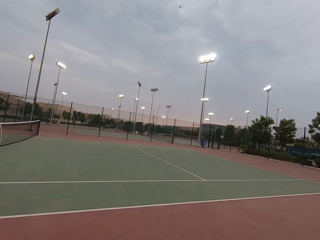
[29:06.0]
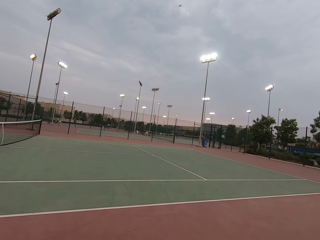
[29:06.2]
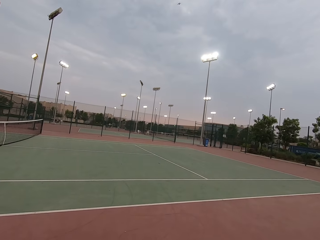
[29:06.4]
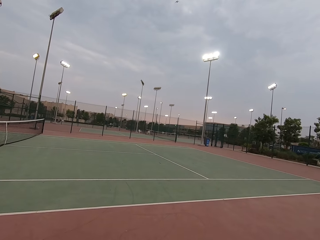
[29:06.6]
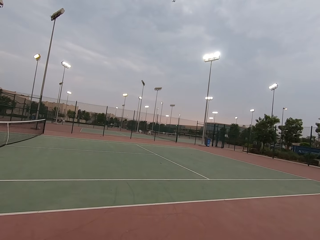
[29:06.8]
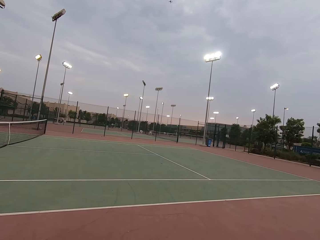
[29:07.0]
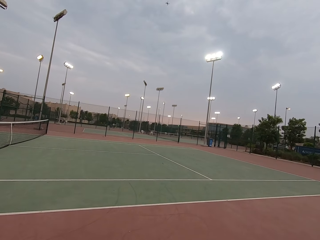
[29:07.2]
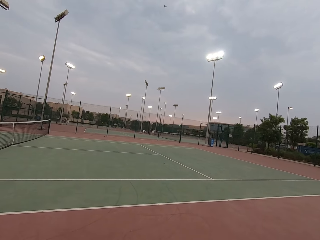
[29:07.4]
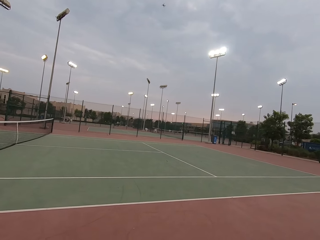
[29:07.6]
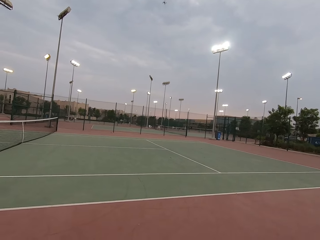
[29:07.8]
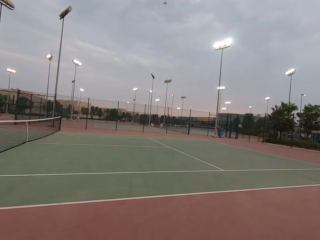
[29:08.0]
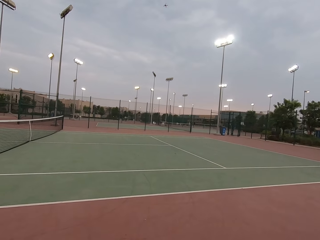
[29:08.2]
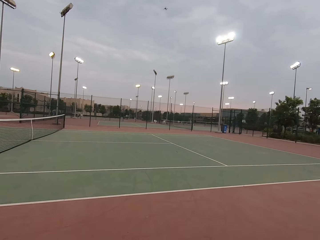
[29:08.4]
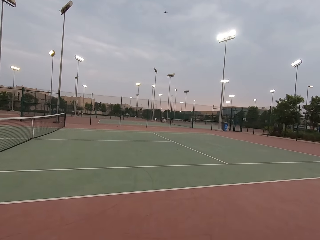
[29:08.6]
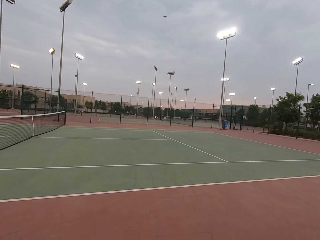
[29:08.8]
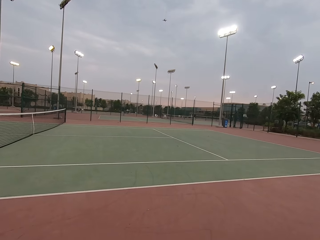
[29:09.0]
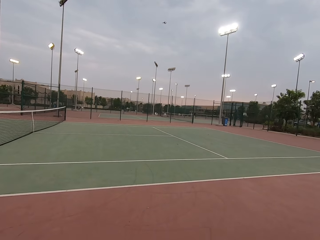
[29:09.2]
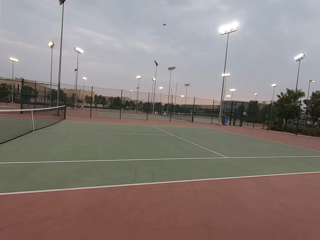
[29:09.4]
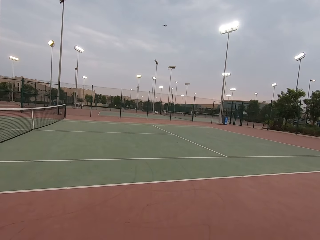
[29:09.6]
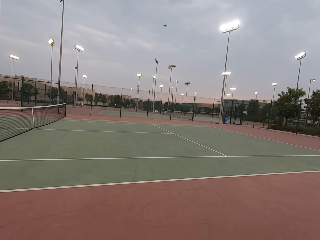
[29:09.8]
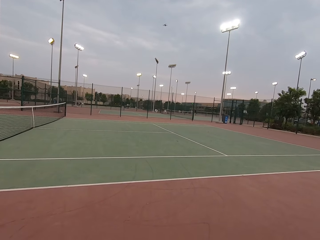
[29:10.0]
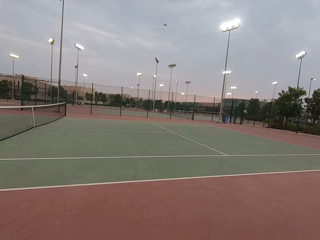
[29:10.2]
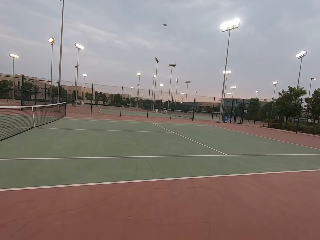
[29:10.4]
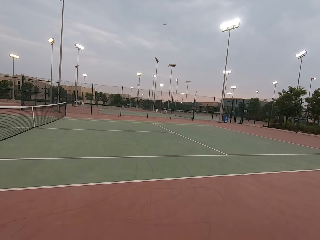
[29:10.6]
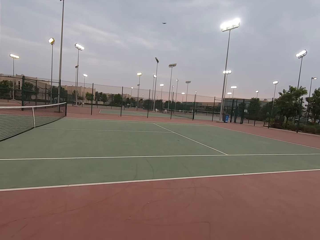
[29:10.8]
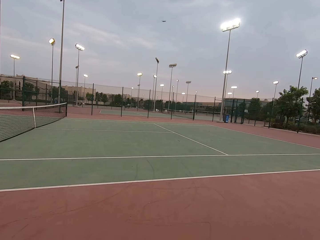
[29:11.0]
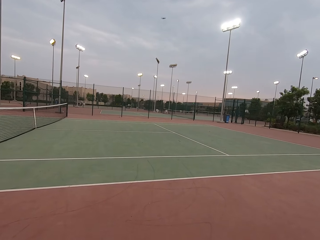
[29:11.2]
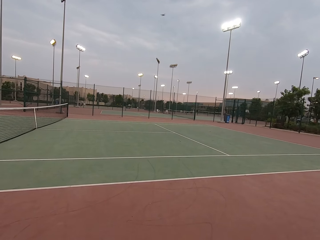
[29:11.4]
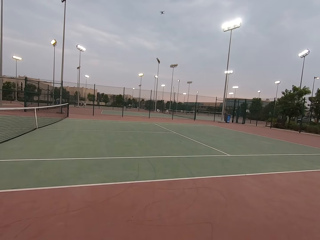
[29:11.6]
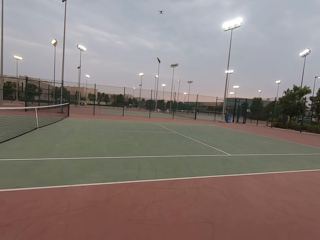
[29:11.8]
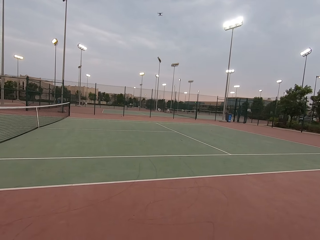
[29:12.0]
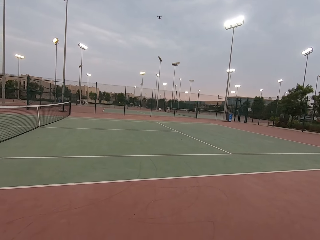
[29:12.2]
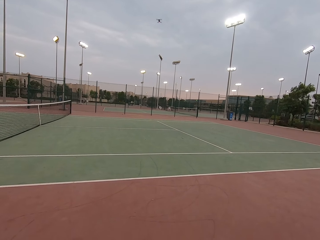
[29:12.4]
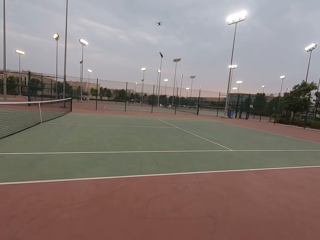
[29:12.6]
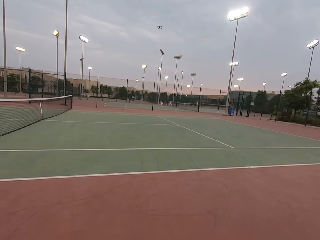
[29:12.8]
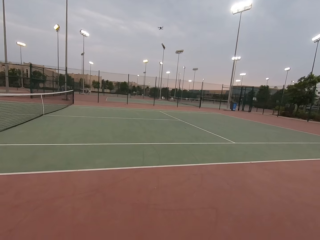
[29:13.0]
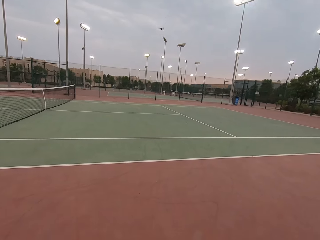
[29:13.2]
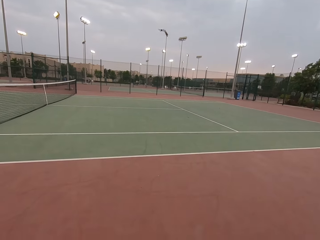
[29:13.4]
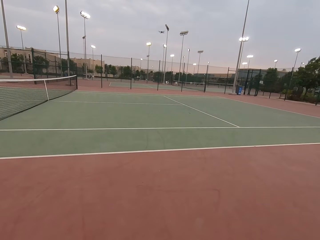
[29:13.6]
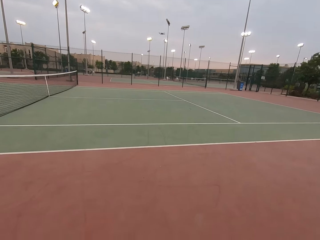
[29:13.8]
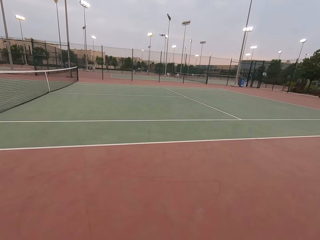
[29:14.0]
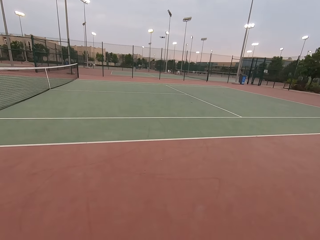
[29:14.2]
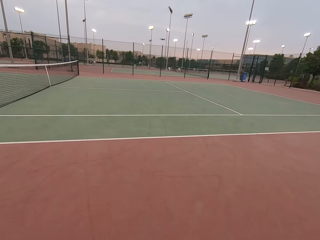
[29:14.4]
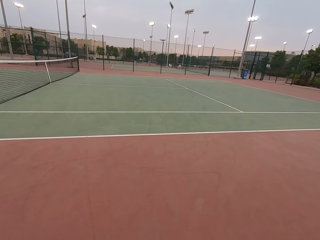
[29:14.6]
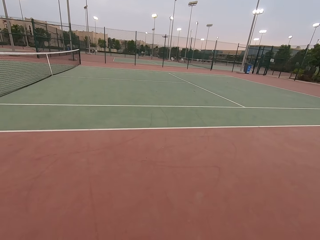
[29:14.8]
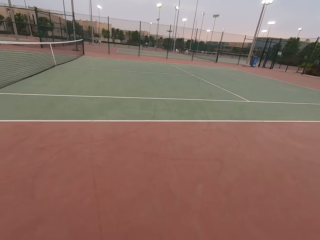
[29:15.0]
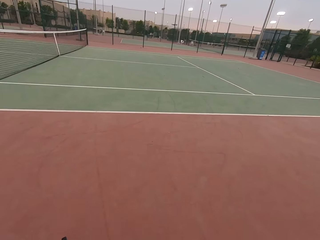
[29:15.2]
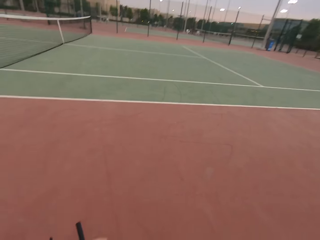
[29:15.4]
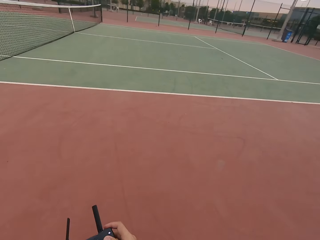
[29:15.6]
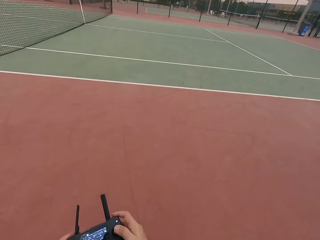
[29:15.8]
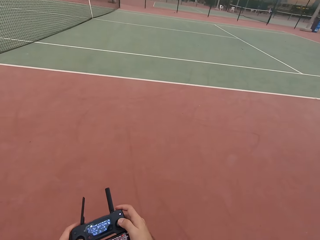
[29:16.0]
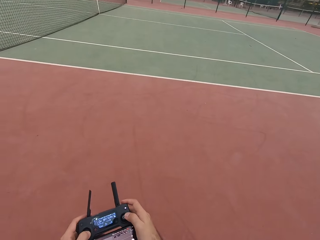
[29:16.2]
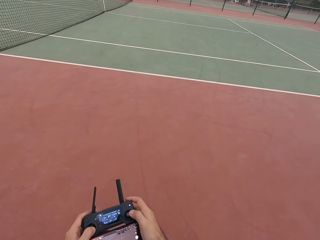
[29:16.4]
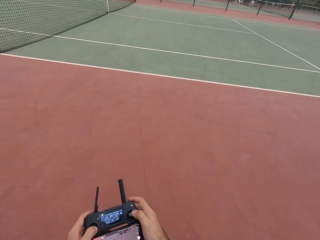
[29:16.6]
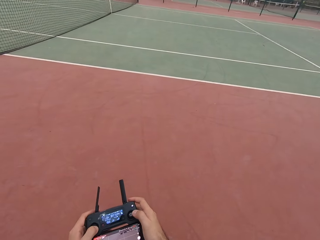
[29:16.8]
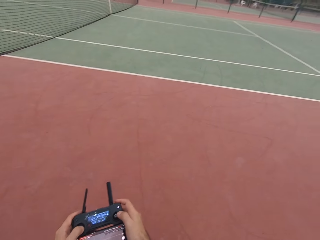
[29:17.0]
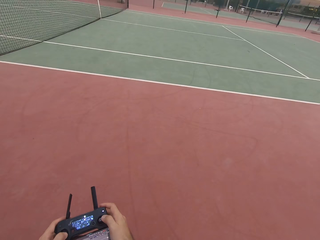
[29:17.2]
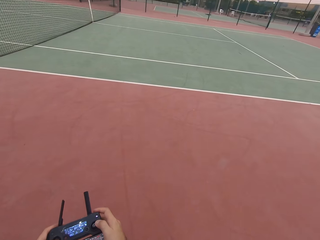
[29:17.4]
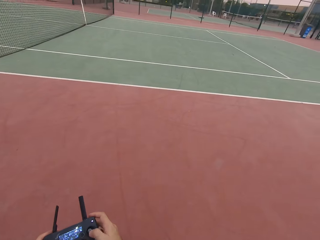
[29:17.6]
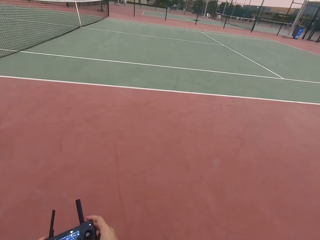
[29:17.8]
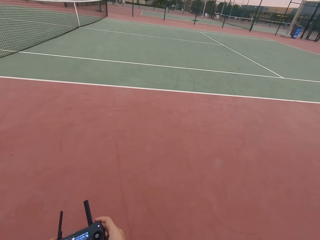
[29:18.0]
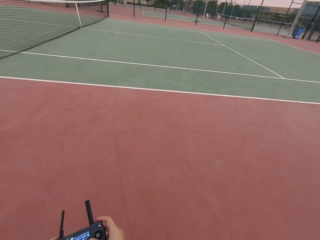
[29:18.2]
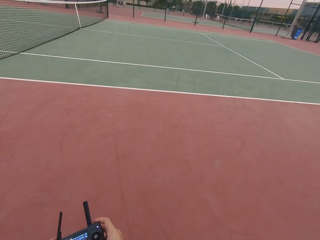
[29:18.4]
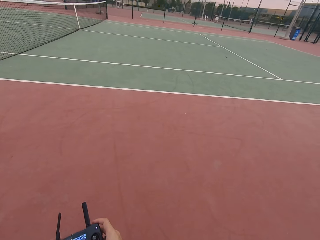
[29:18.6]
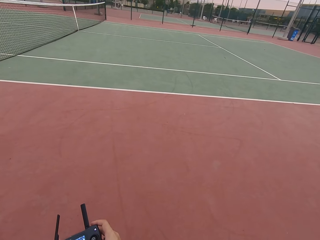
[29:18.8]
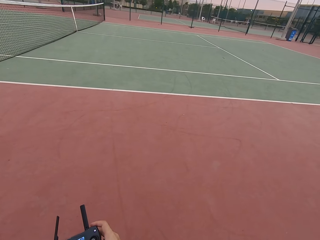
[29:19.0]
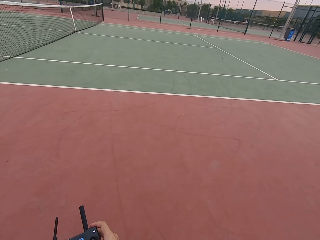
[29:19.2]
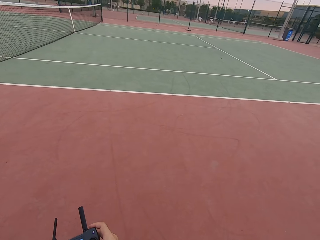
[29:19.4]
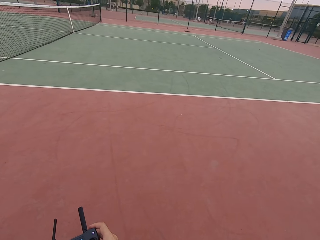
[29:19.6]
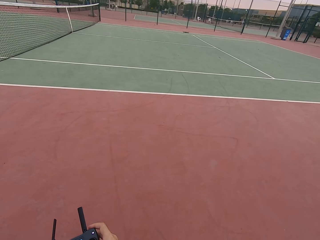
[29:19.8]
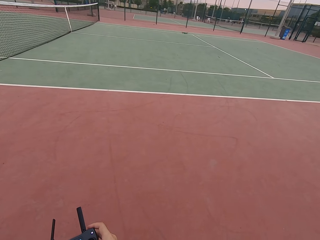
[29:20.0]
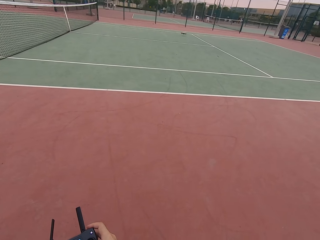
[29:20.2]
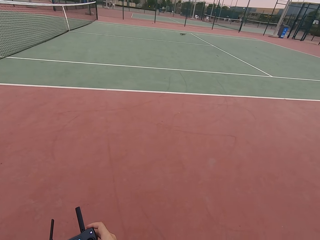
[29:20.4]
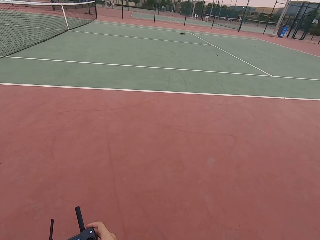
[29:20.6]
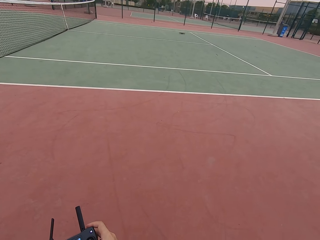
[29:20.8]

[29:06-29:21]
The camera wearer plays PS4.

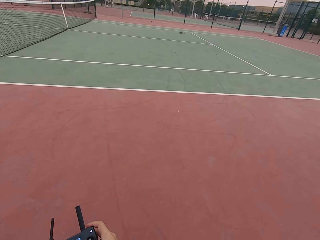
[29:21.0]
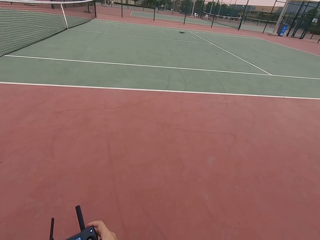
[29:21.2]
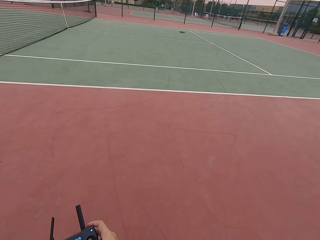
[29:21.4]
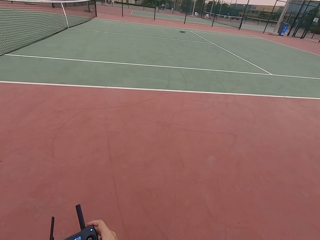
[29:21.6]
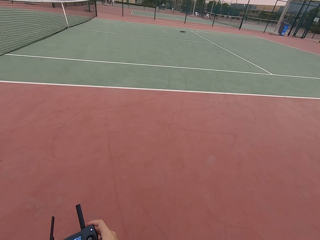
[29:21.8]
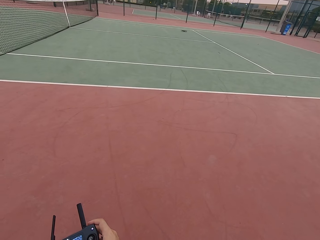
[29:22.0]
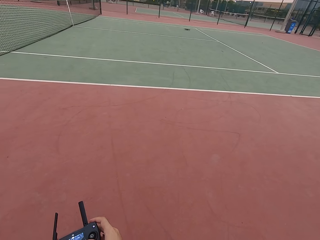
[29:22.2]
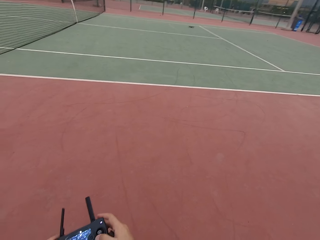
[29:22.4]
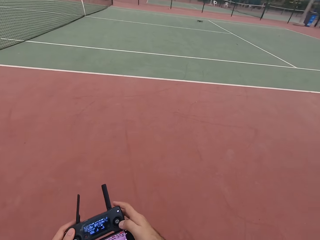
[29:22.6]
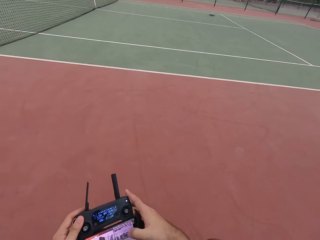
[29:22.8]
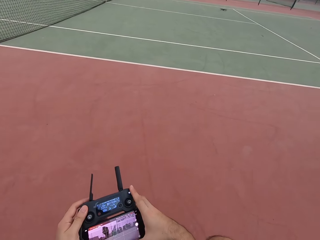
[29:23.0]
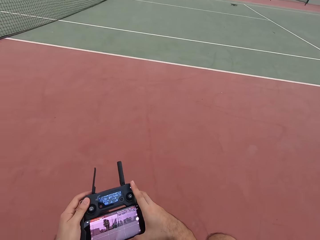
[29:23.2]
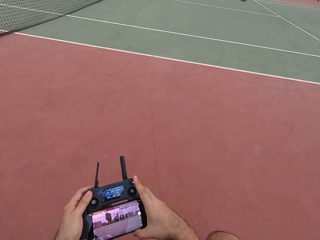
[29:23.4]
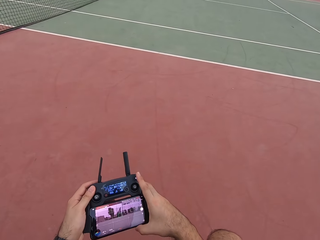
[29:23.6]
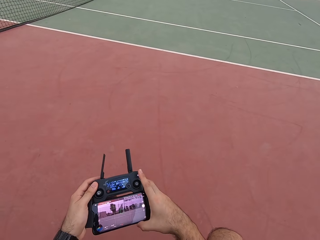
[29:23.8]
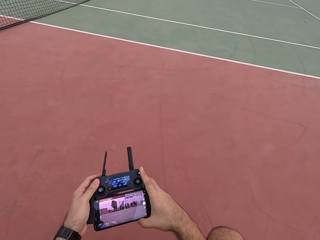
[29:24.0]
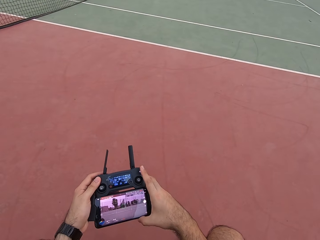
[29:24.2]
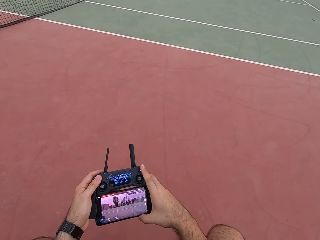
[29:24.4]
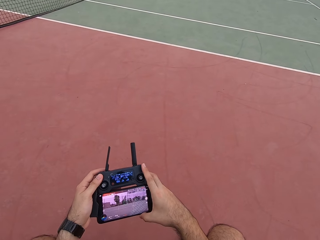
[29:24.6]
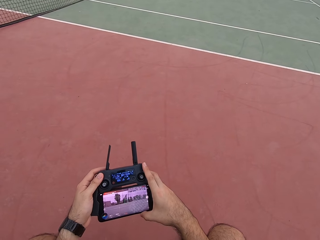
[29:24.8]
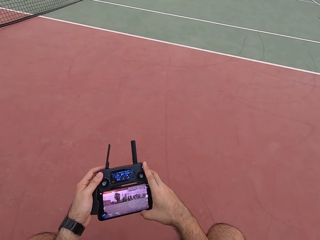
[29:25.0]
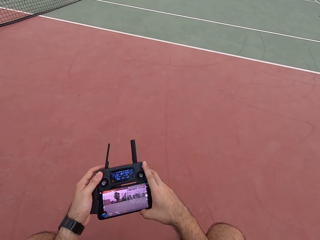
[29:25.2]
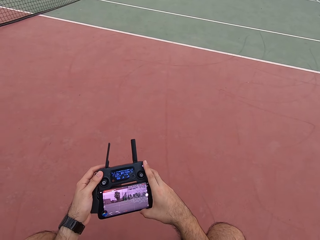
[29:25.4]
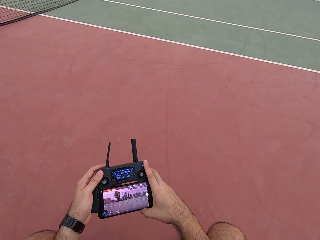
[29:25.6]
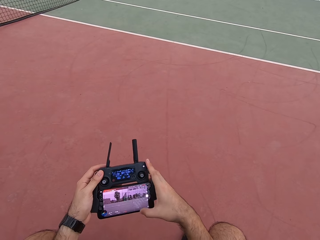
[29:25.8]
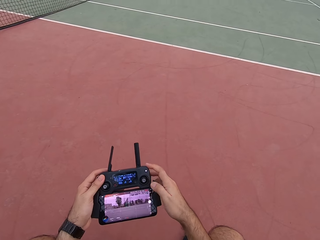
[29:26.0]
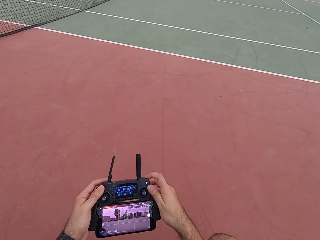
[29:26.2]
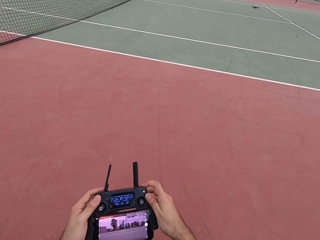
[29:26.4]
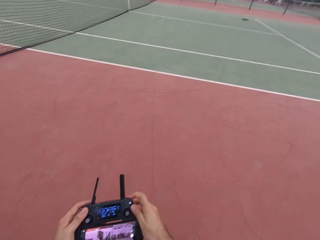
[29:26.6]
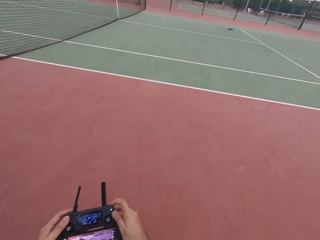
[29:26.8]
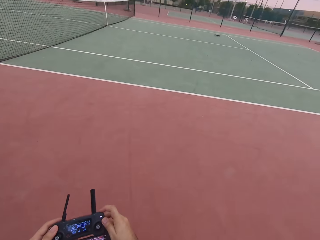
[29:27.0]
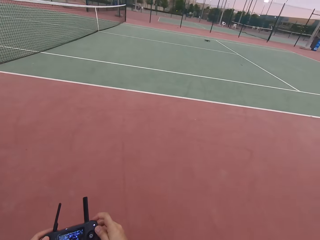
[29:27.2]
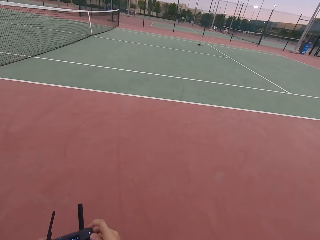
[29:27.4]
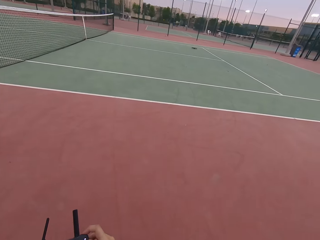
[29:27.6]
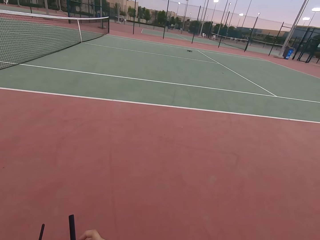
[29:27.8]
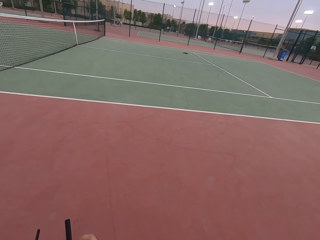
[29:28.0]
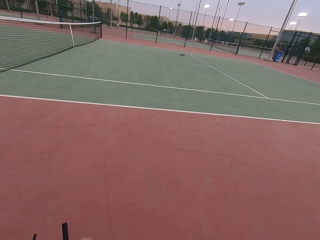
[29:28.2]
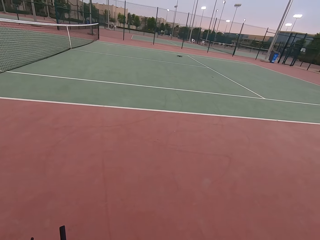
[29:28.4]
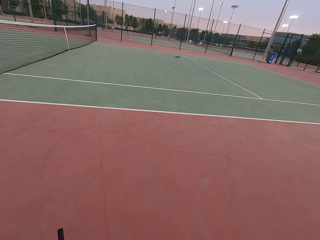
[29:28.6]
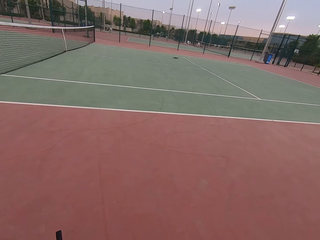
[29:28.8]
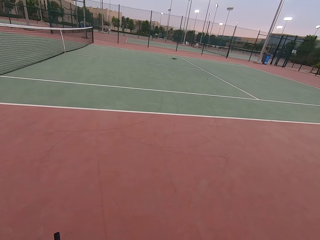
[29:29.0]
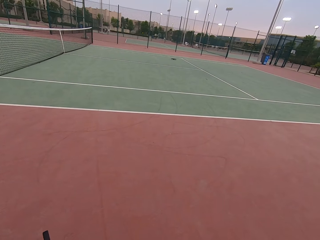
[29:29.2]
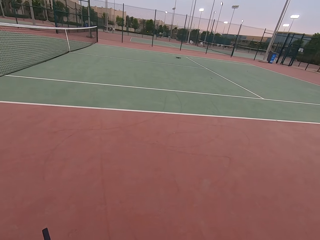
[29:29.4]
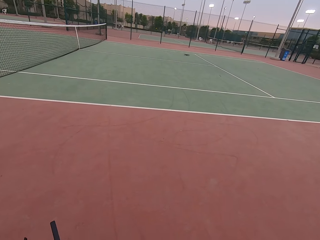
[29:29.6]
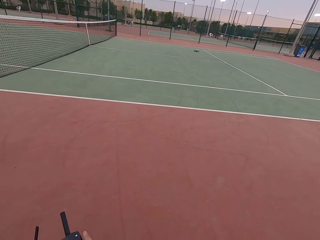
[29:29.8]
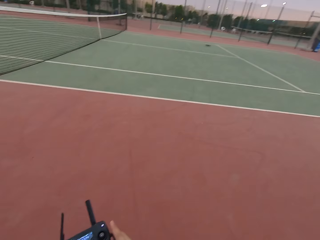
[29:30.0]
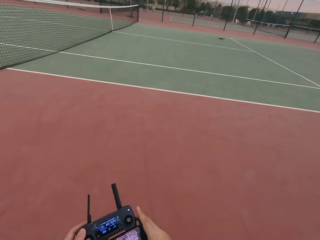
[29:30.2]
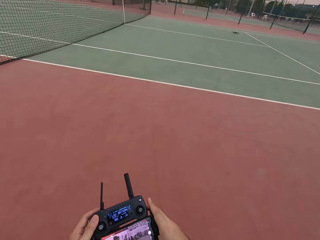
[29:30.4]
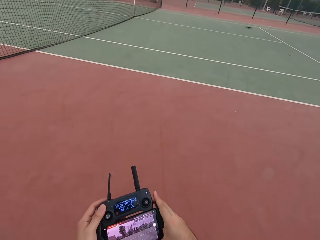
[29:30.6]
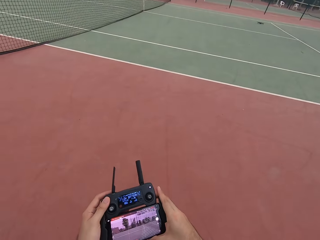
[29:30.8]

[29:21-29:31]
The camera wearer uses their remote control. They look around the tennis ball court.
